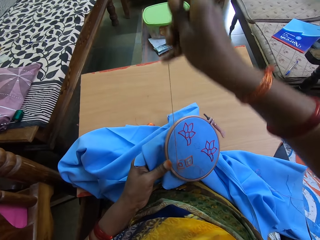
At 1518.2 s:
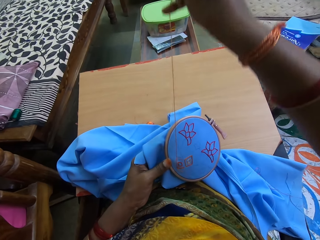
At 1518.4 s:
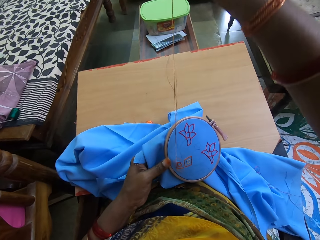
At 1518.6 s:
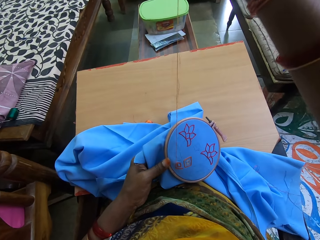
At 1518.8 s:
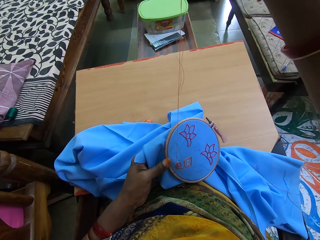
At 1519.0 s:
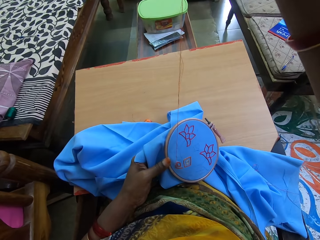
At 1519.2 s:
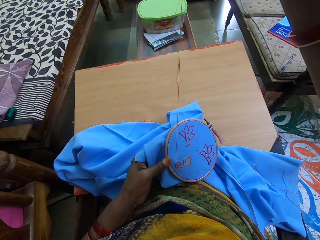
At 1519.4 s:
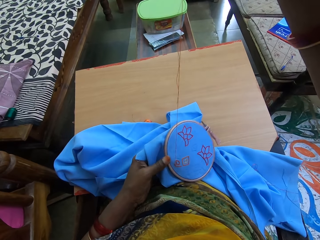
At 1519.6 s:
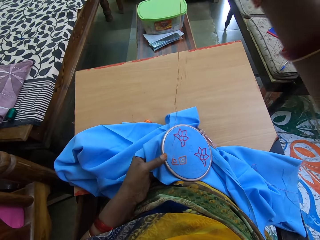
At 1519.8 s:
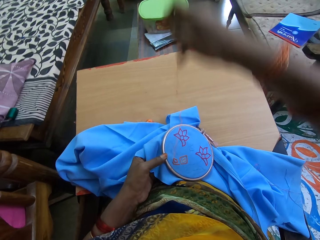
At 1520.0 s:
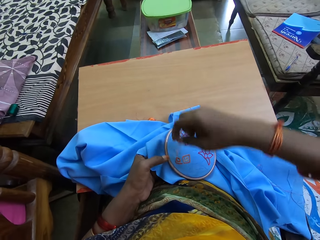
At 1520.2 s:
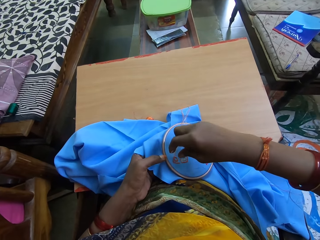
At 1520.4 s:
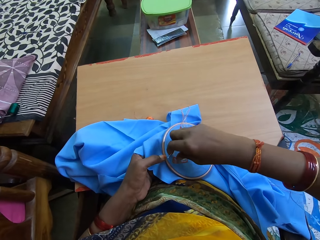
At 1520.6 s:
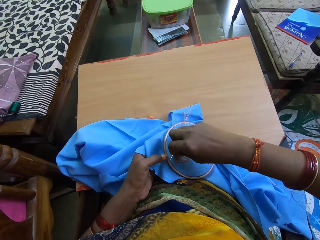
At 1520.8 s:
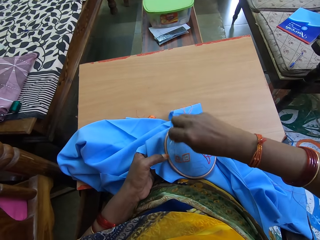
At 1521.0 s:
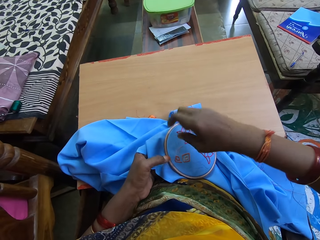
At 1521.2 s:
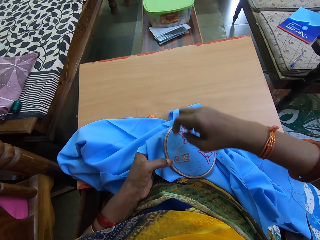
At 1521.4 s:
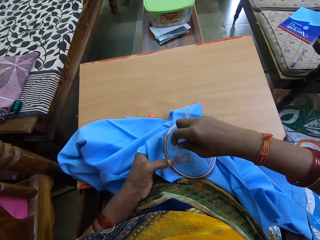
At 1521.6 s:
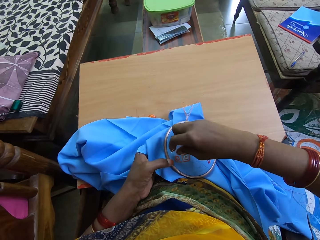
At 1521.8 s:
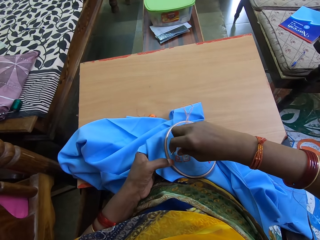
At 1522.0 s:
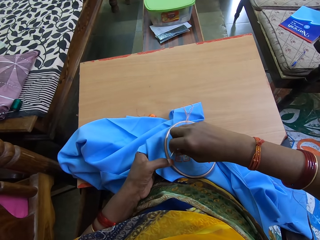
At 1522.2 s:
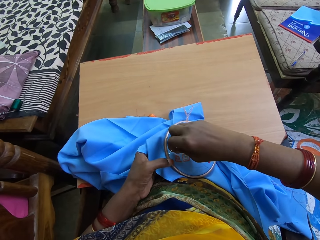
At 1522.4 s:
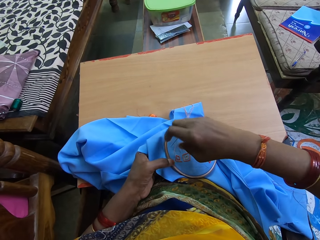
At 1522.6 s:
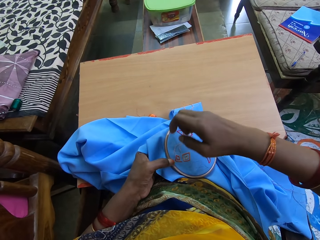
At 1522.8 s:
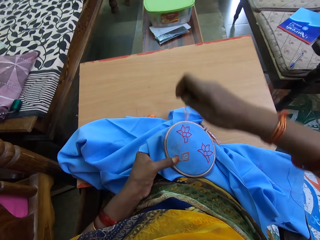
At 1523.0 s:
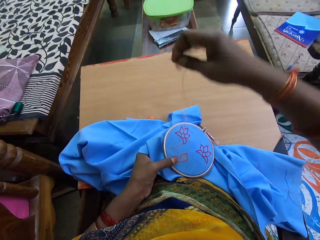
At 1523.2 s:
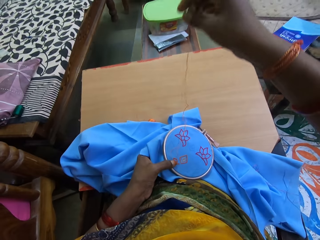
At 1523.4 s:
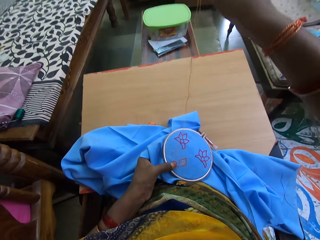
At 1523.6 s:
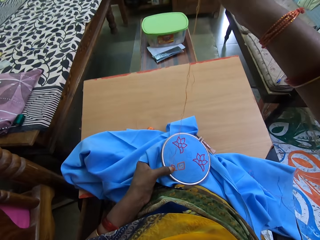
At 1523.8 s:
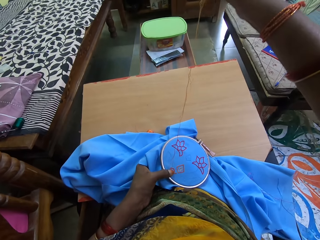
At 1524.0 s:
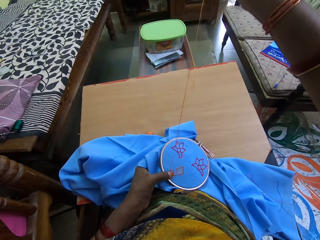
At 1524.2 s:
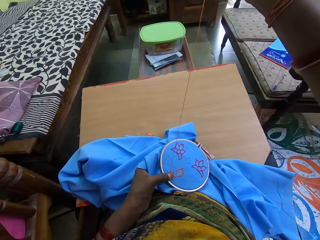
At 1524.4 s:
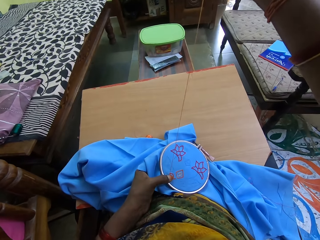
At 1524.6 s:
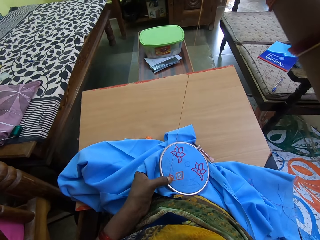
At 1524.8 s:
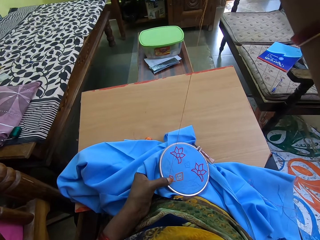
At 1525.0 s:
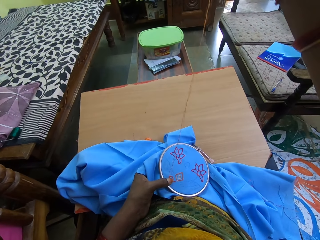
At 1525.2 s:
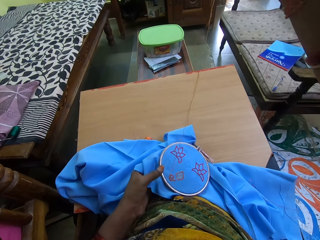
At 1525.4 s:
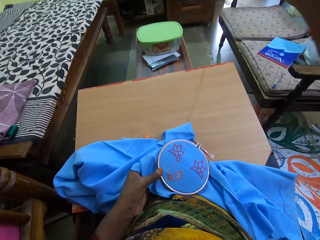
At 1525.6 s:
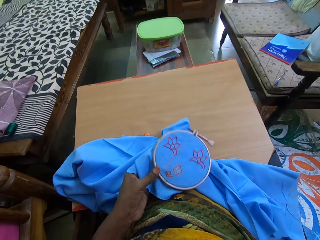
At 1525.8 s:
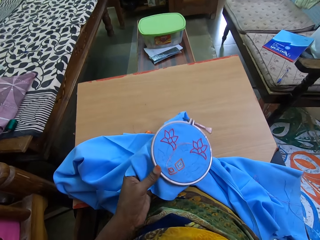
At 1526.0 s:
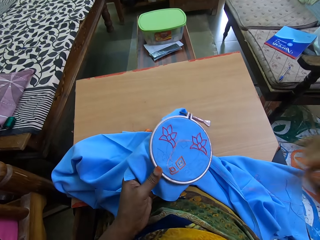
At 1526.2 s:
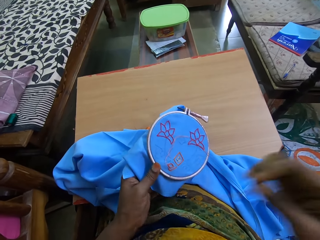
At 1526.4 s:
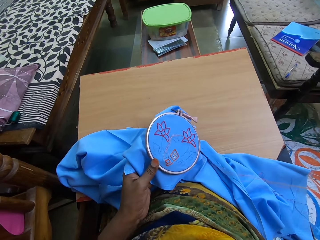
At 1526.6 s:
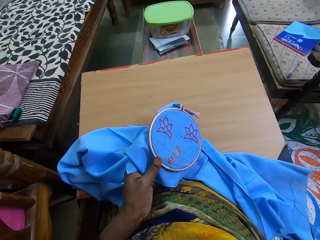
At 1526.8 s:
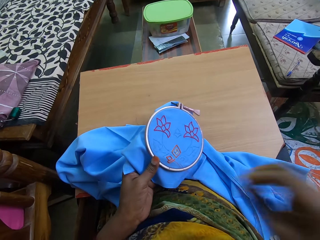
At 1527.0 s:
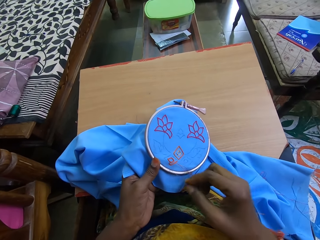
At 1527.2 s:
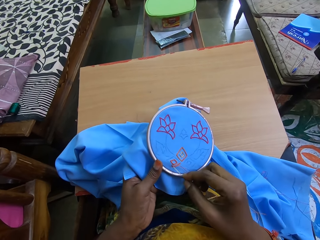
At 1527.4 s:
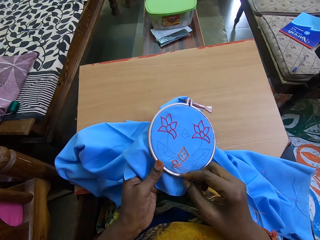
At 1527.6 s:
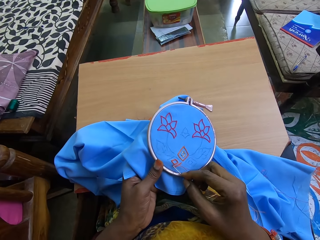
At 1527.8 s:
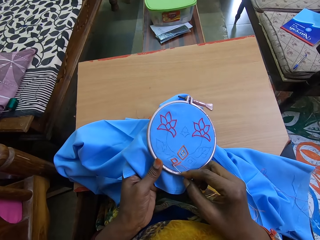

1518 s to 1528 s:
The camera wearer pulls a thread. They pull the thread again.

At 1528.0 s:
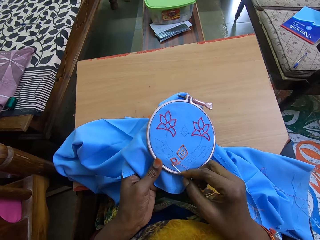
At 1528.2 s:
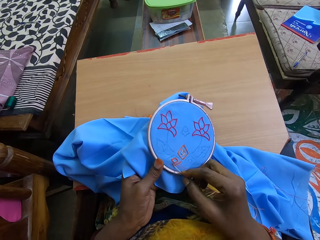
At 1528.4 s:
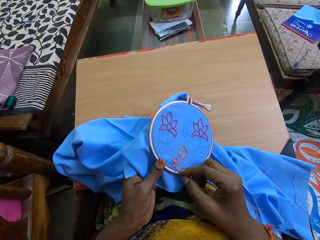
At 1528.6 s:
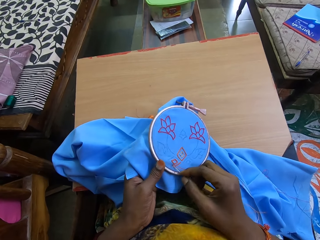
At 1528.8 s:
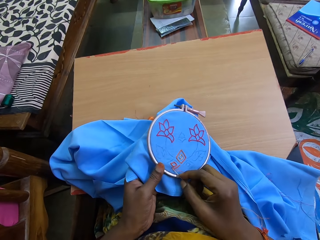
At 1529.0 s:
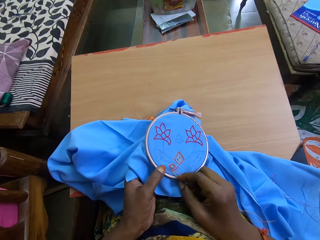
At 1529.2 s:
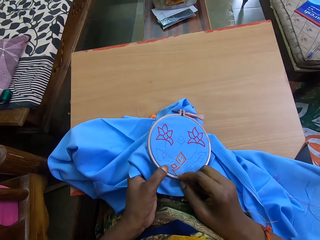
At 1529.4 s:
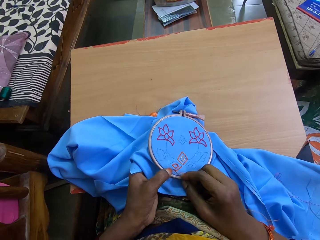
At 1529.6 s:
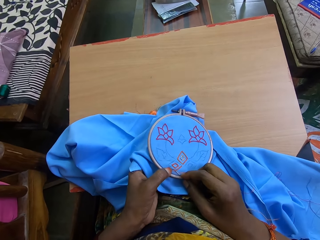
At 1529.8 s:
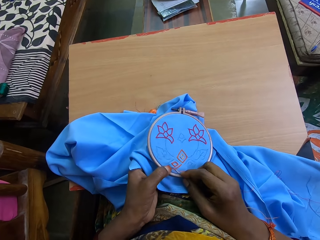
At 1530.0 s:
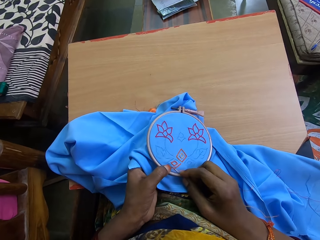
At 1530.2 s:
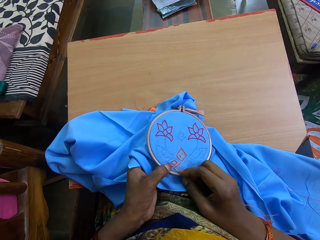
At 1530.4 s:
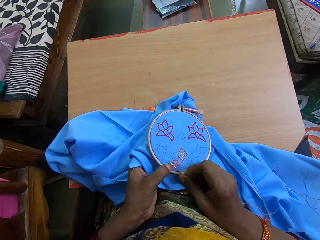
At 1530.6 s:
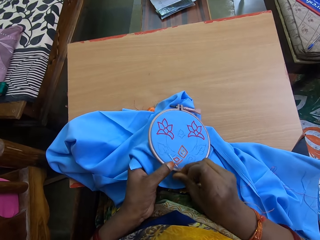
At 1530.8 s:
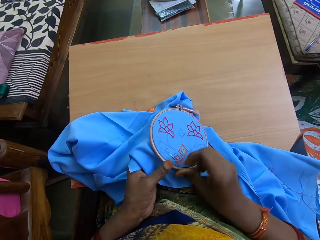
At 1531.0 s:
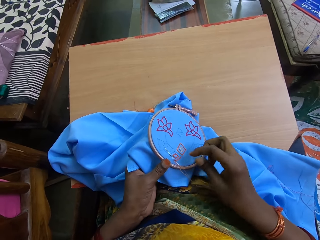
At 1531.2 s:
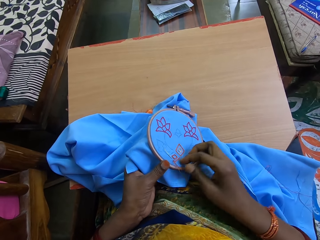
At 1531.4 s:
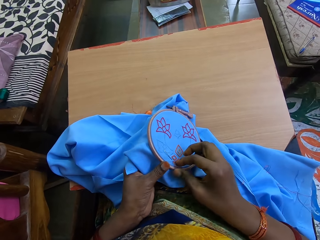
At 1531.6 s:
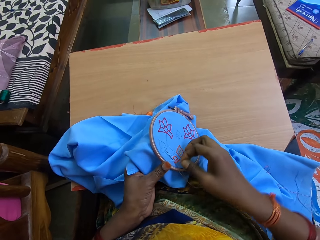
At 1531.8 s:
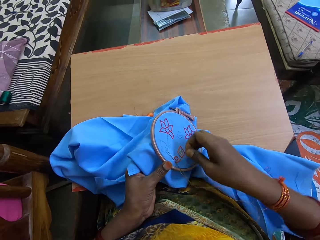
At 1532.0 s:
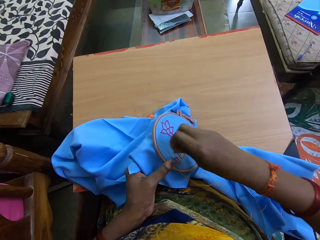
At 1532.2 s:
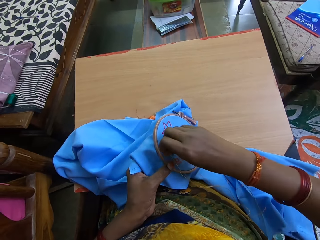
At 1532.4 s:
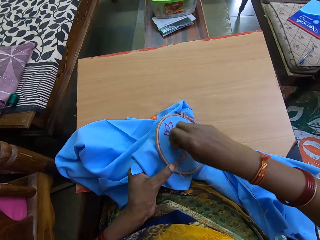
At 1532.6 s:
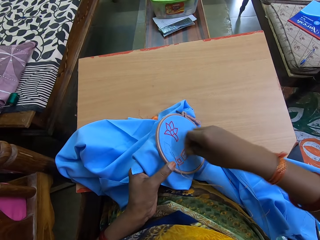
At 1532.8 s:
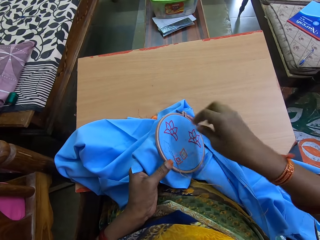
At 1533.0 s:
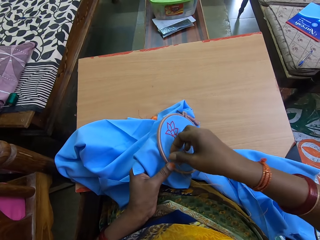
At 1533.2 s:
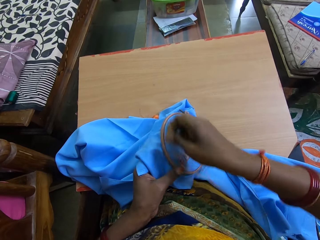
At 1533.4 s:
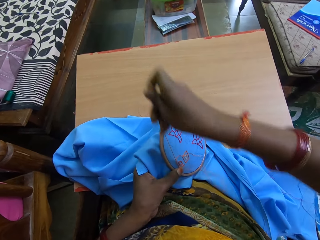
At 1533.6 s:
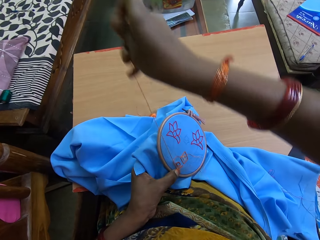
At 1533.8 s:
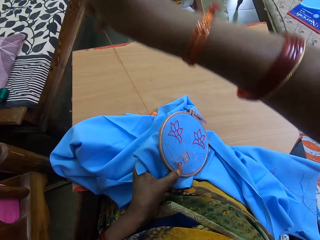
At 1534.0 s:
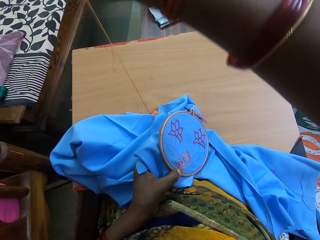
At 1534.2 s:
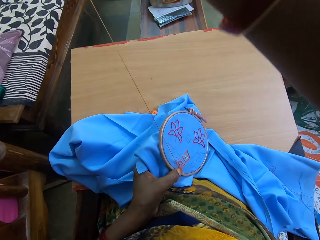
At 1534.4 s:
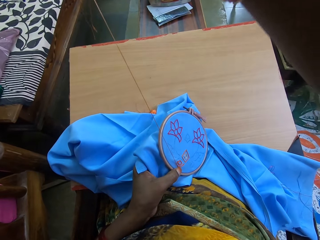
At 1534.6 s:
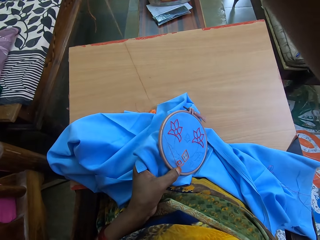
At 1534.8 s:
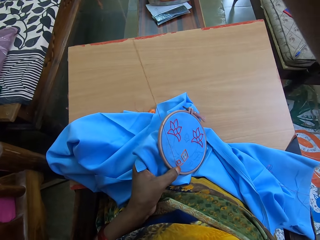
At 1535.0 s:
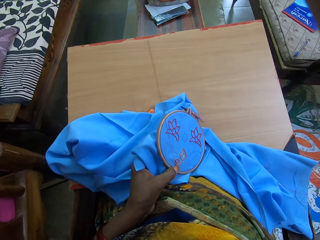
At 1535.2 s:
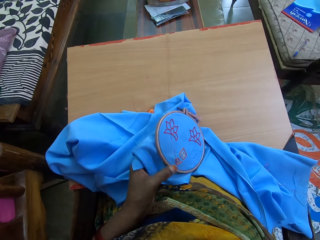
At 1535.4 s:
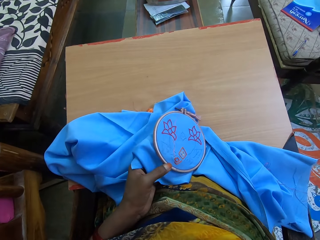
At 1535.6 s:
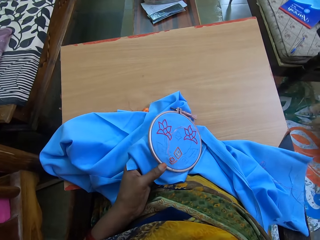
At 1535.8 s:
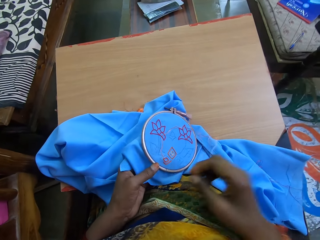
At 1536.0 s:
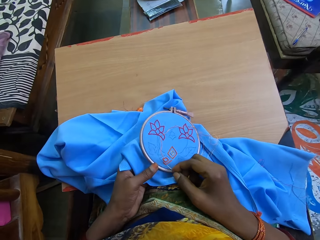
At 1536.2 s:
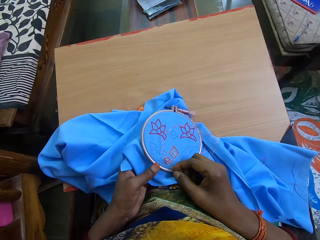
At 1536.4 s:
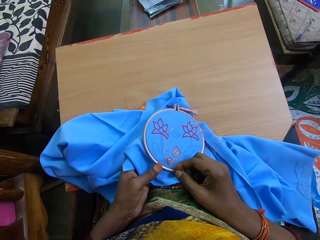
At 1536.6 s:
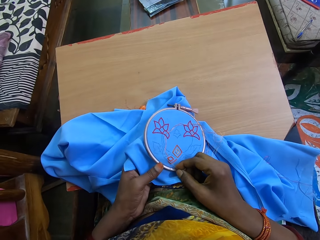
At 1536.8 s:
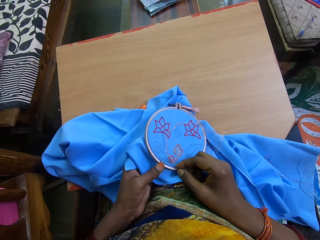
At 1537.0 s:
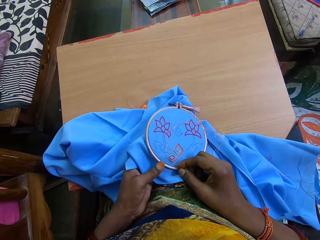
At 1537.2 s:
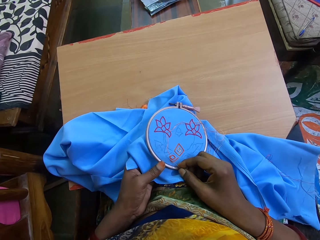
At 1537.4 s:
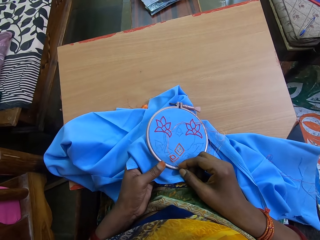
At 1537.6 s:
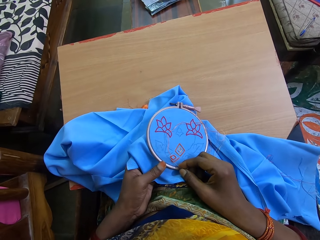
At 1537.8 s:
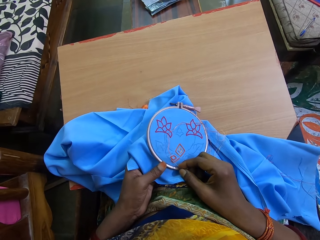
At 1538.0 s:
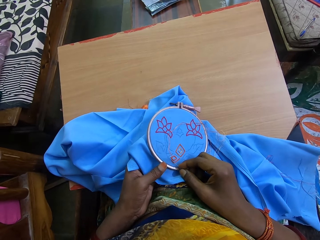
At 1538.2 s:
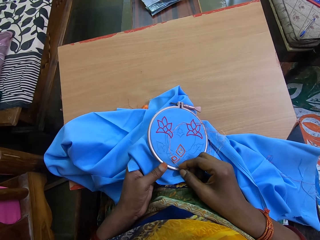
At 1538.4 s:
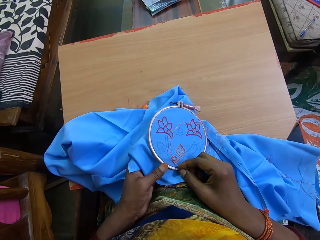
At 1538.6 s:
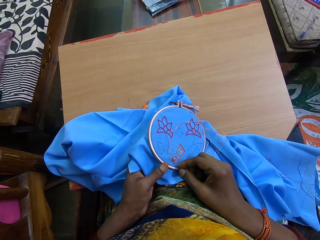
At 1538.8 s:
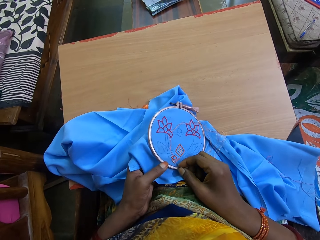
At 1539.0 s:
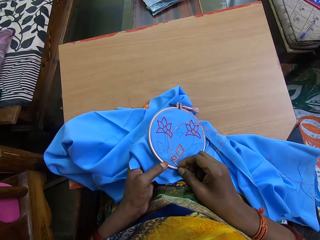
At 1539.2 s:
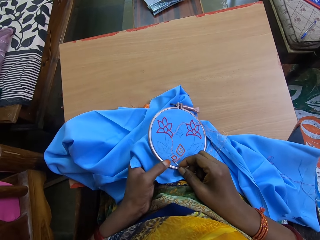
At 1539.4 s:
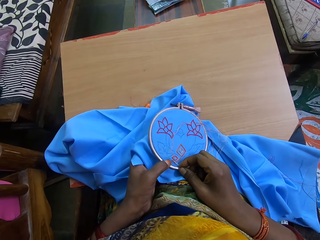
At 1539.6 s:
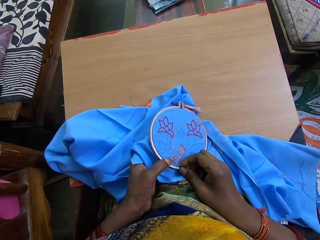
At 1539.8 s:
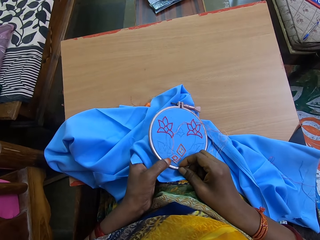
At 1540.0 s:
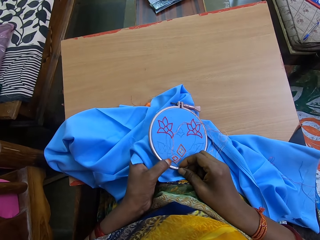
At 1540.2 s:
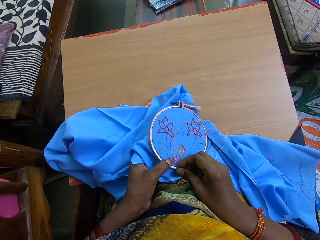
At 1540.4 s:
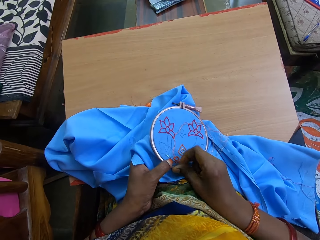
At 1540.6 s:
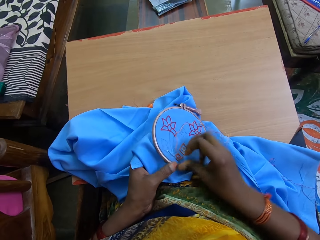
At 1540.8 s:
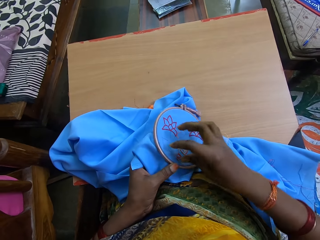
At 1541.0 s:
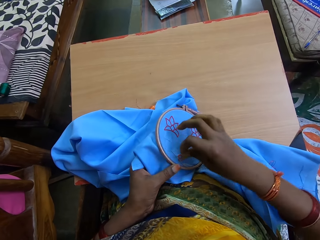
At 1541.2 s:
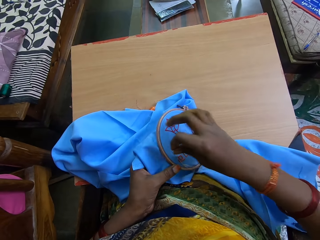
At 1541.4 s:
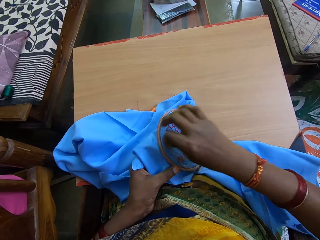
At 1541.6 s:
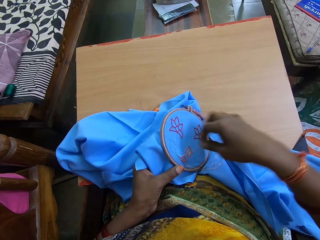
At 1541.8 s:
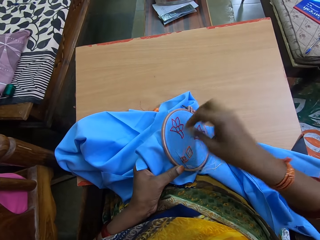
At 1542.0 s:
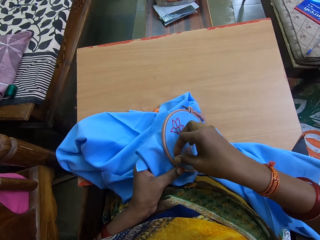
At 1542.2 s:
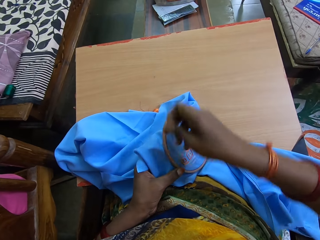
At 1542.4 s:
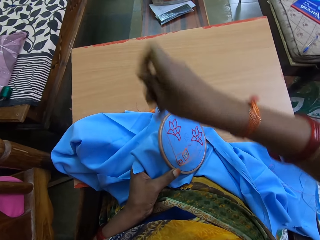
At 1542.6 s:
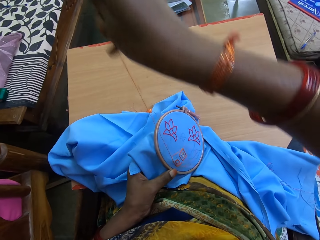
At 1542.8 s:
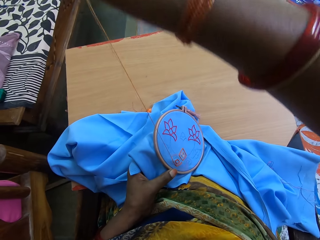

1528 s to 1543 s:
The camera wearer sews a cloth with a needle. They twist a thread on the needle. They pull the thread. They sew the cloth with the needle and twist the thread on the needle.
